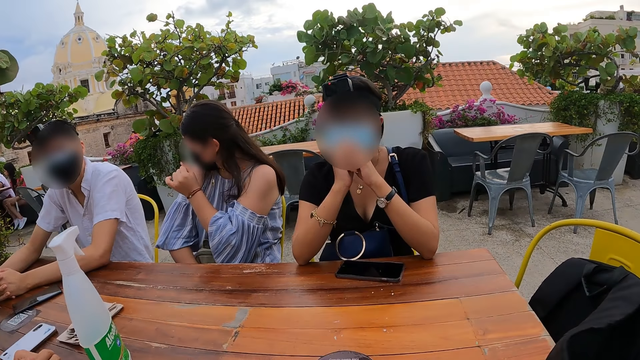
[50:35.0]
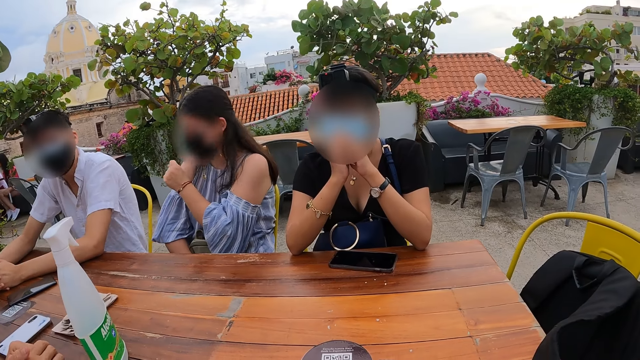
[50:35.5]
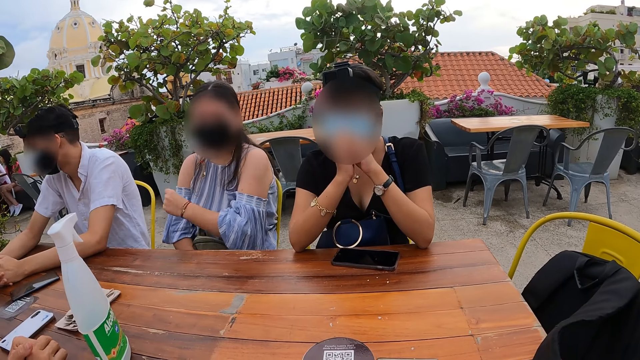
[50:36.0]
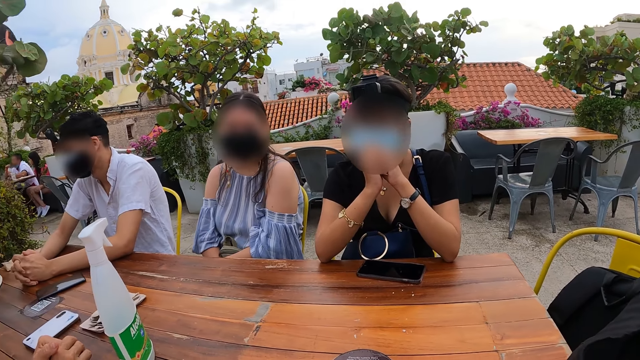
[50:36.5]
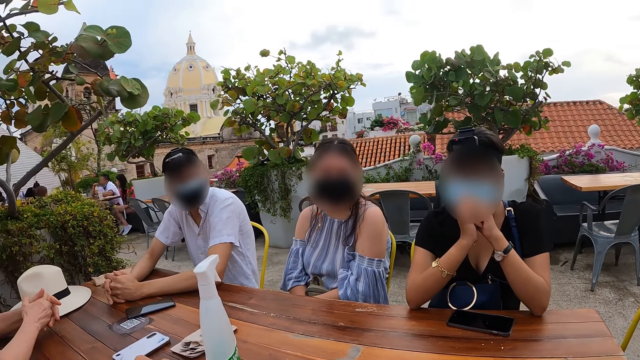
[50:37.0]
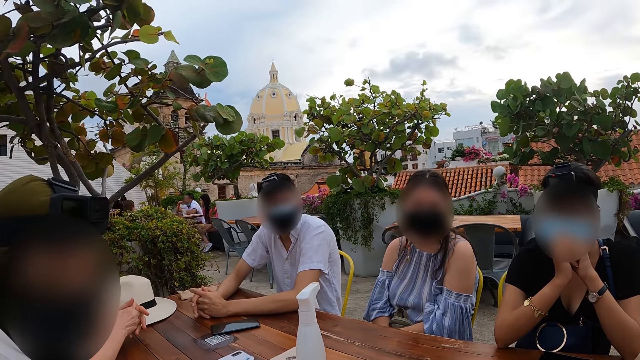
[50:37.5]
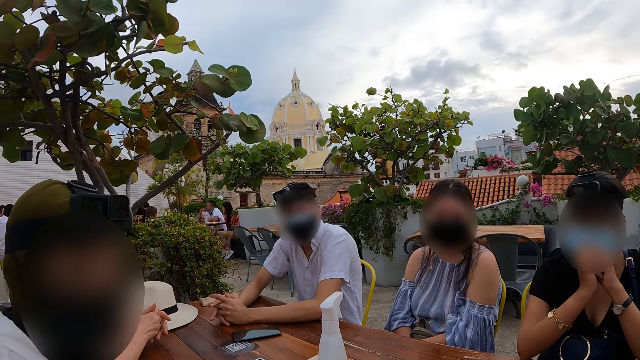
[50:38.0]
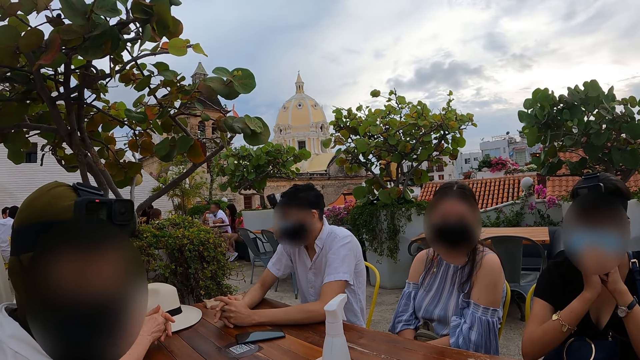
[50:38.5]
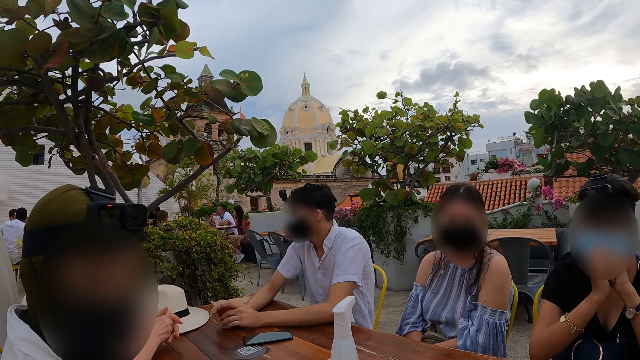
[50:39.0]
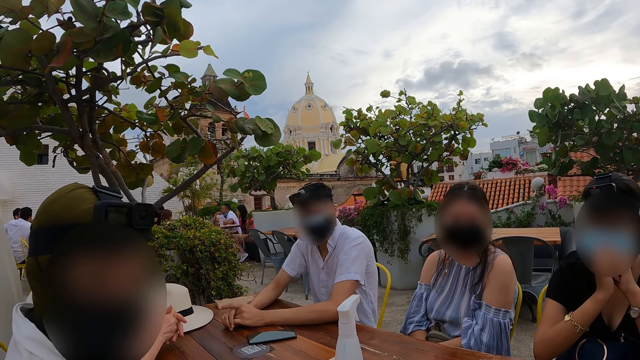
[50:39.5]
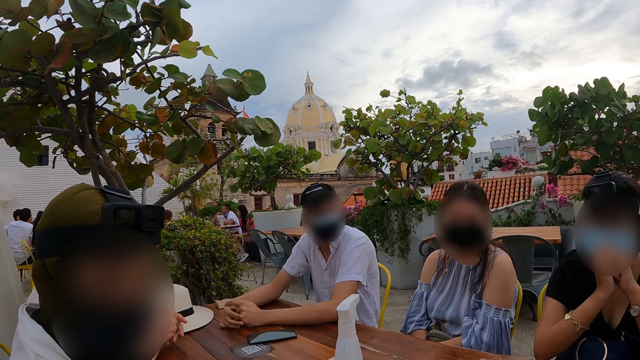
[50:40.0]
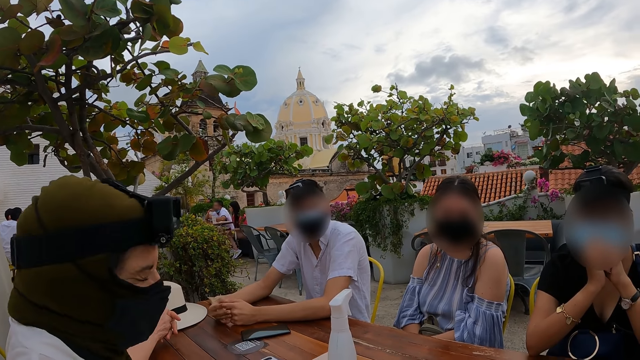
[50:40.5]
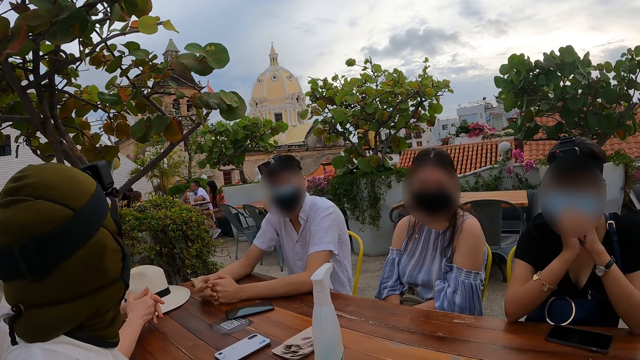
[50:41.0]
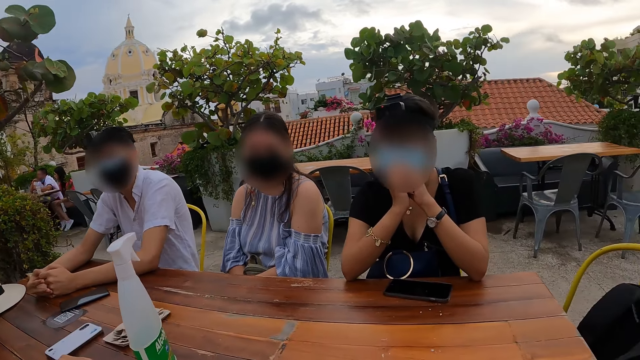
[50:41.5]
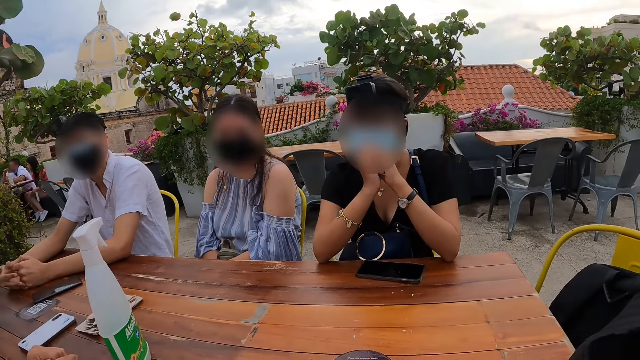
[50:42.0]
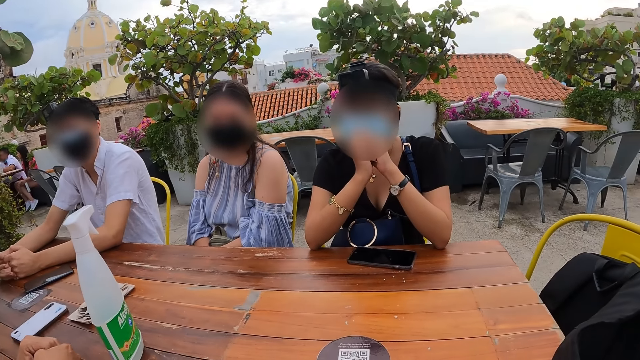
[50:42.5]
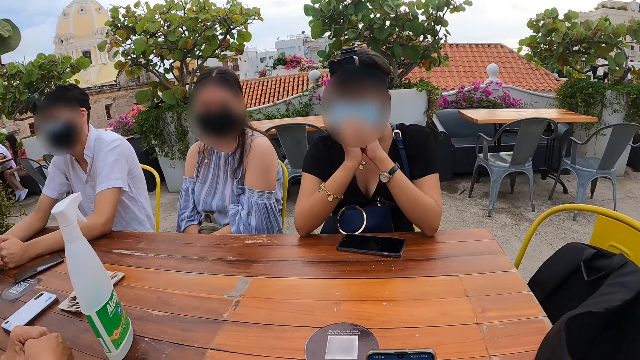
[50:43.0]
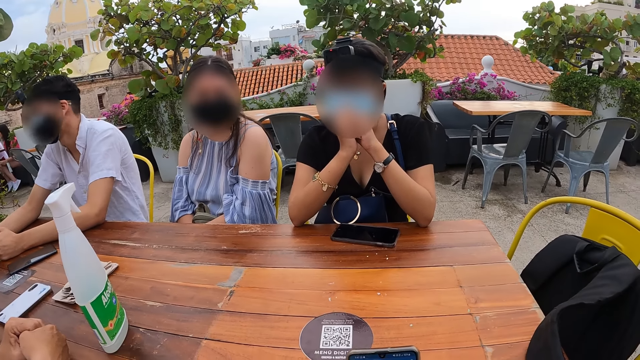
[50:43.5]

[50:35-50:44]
A man interacts with the camera wearer. The camera wearer looks around.

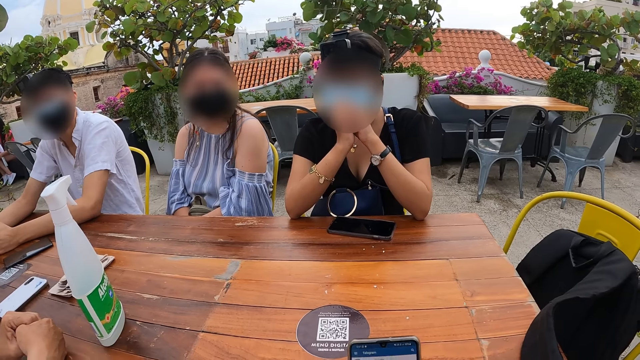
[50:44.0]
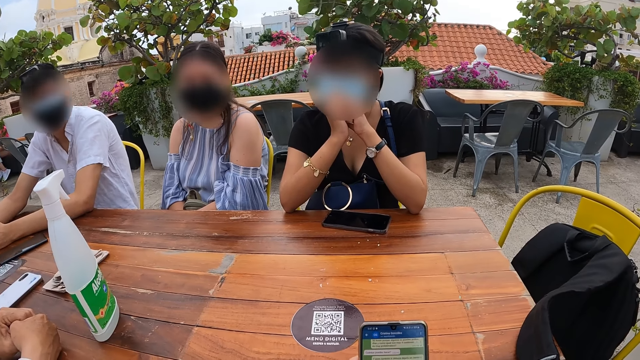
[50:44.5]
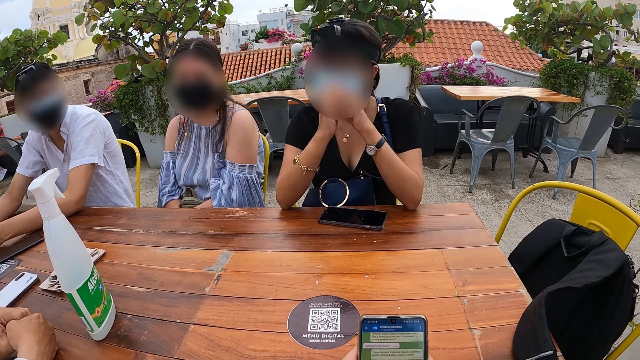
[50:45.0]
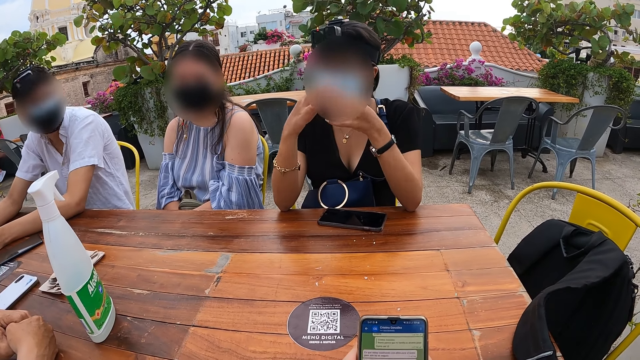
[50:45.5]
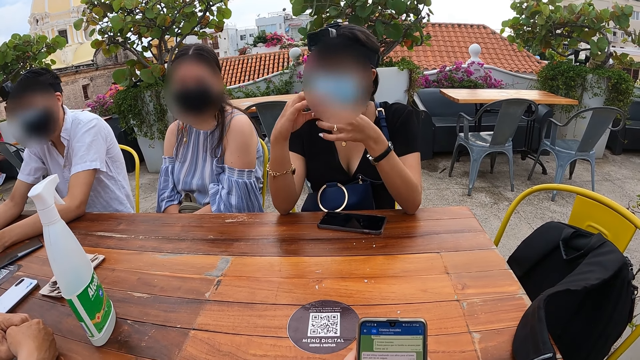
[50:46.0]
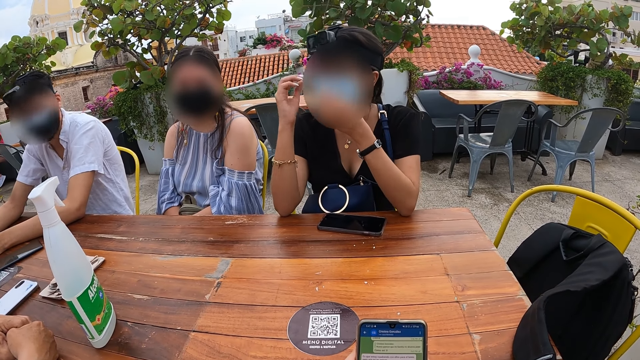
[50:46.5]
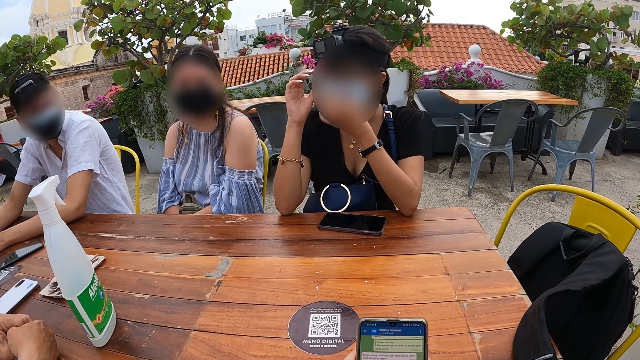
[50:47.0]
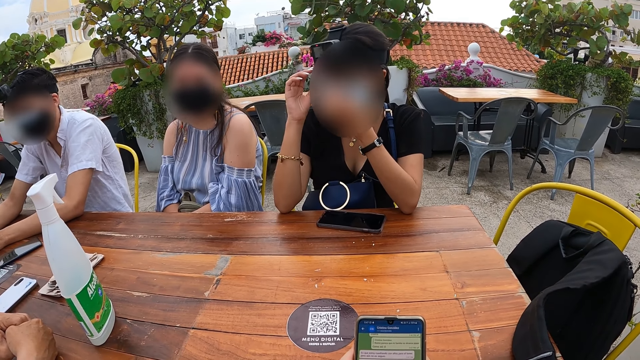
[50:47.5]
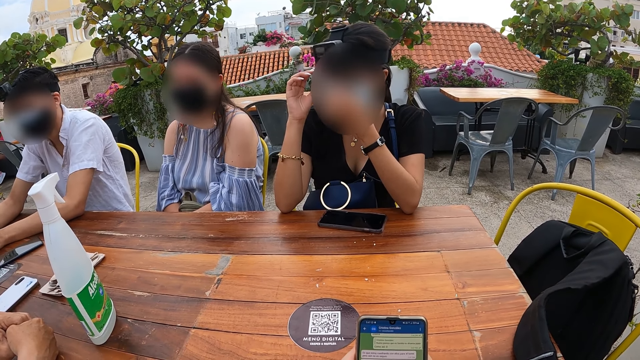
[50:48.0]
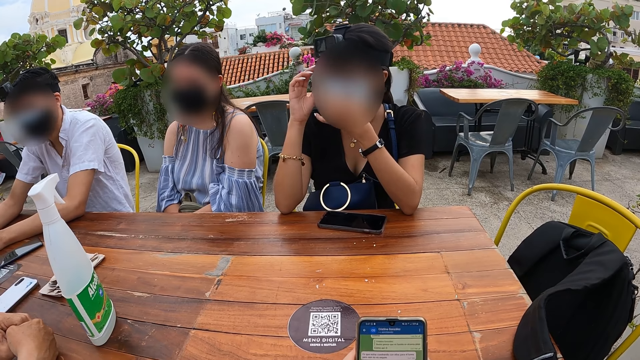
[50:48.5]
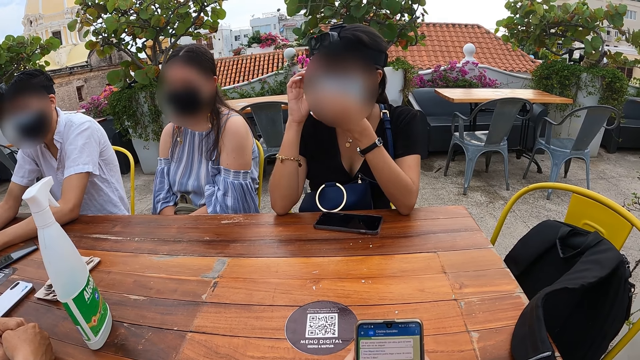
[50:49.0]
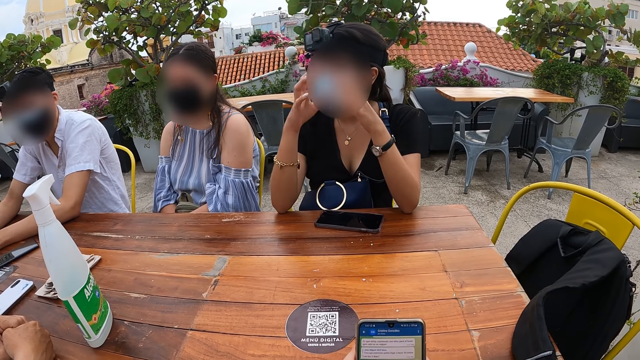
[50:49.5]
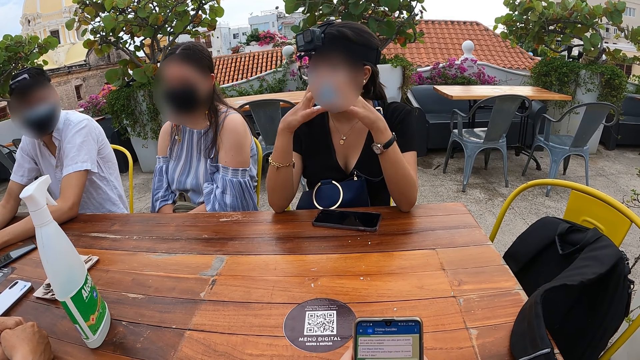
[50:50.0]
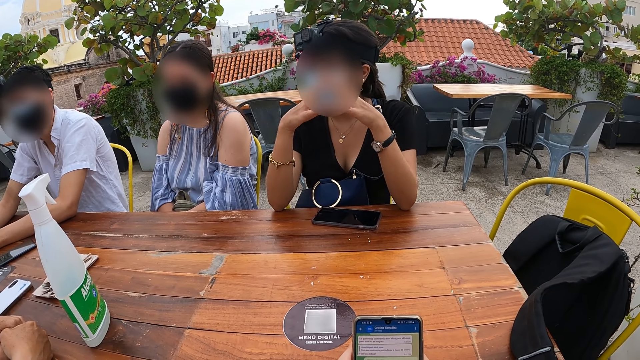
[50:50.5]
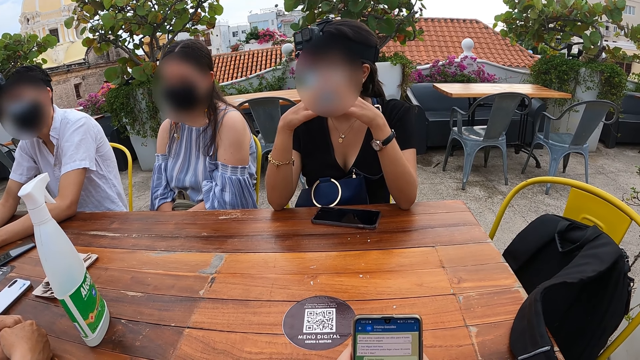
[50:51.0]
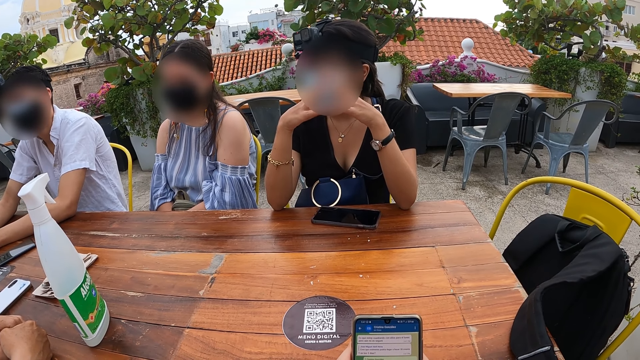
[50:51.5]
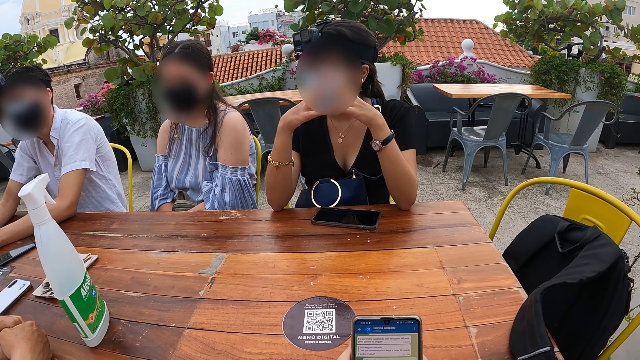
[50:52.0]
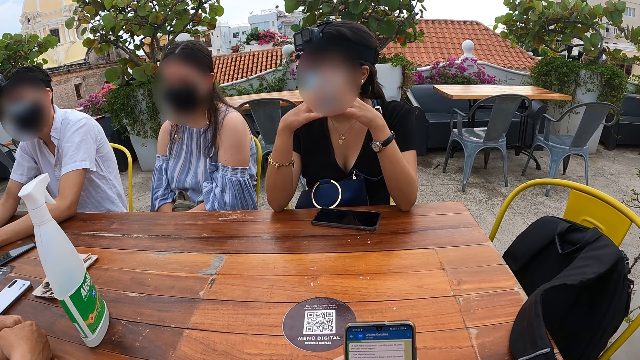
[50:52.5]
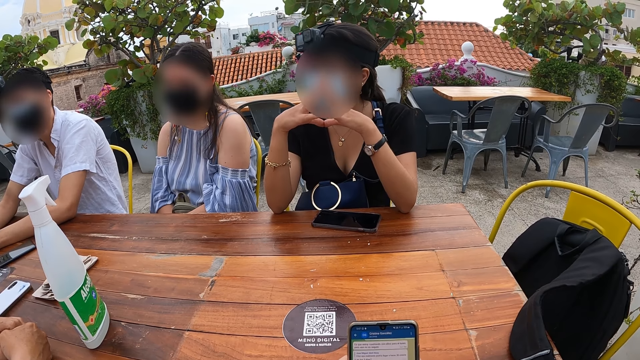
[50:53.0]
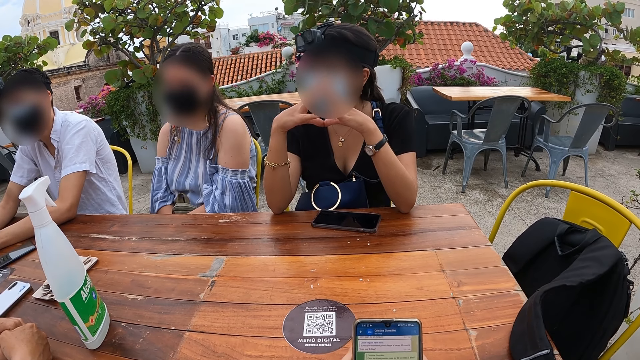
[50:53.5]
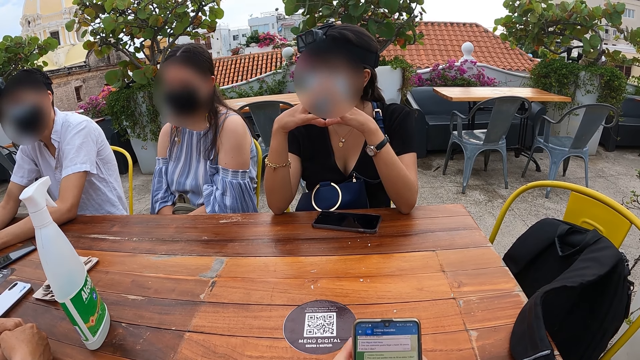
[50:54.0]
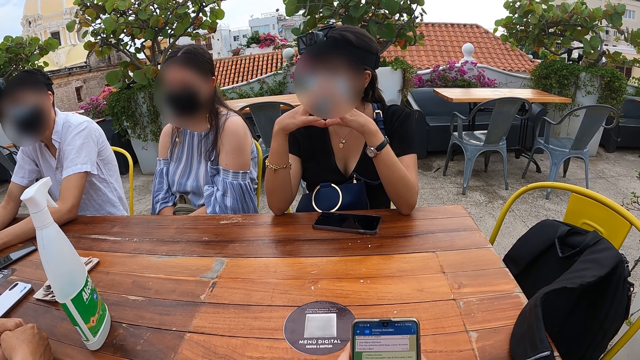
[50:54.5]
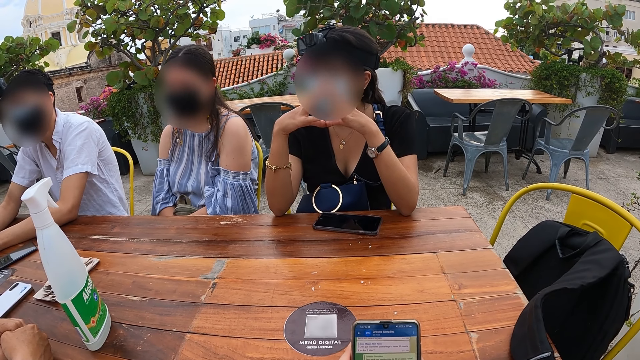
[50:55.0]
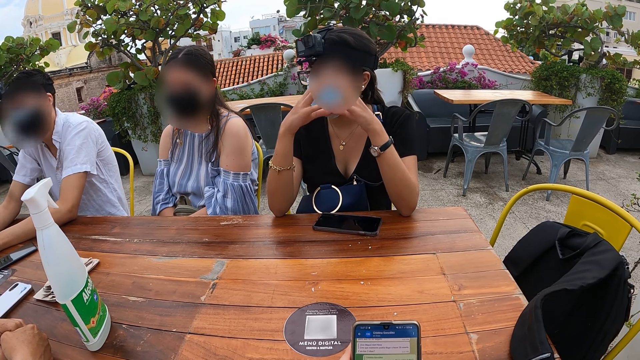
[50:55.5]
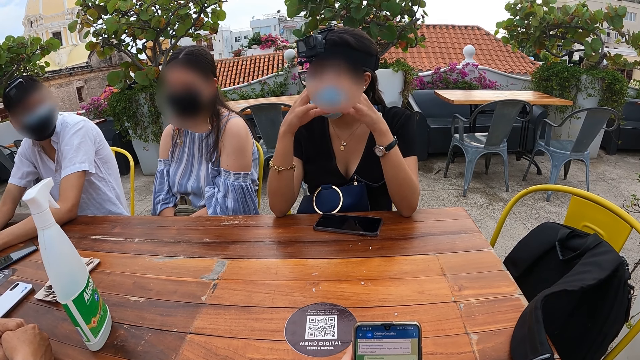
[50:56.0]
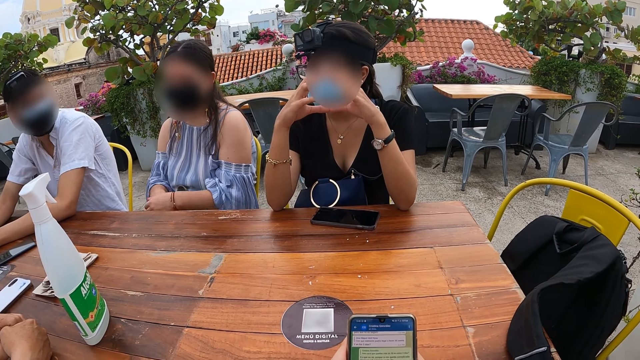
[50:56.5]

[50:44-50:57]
The camera wearer operates the phone with her hands. She holds the phone. A man interacts with a lady and another lady. The camera wearer browses the phone. She reads the messages. She browses the phone.
